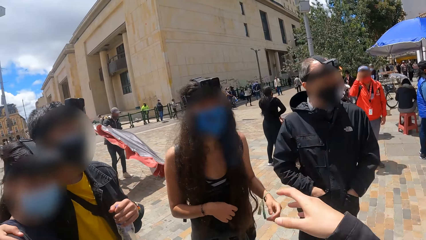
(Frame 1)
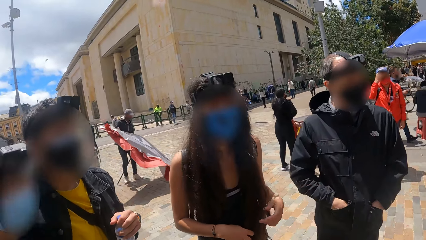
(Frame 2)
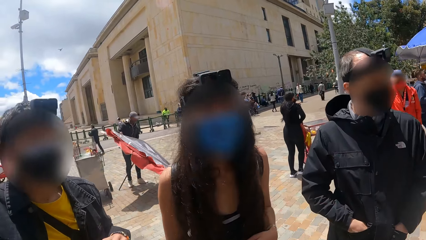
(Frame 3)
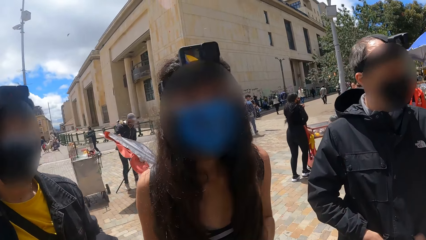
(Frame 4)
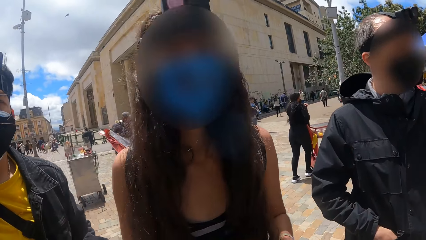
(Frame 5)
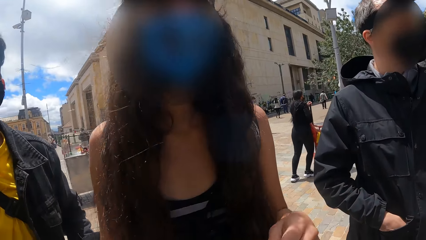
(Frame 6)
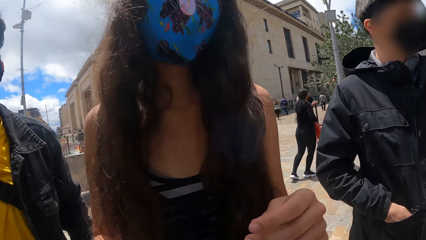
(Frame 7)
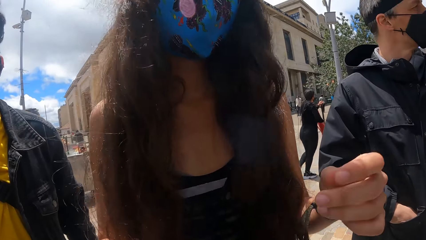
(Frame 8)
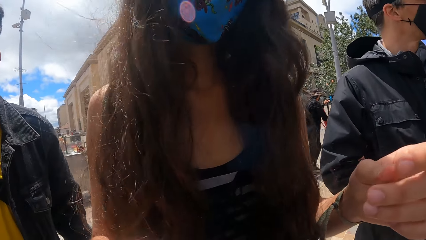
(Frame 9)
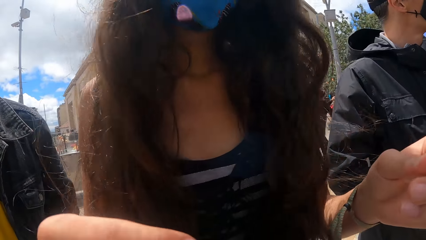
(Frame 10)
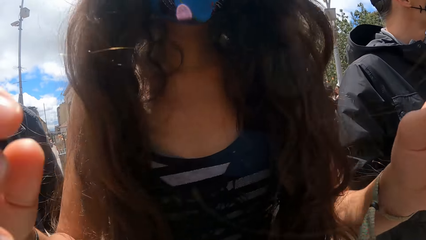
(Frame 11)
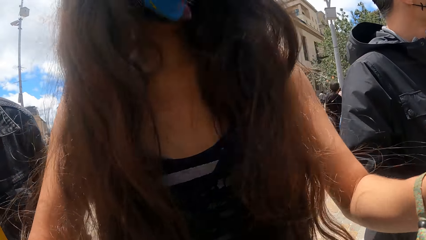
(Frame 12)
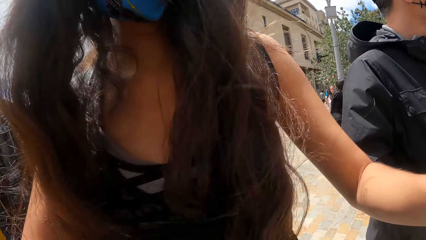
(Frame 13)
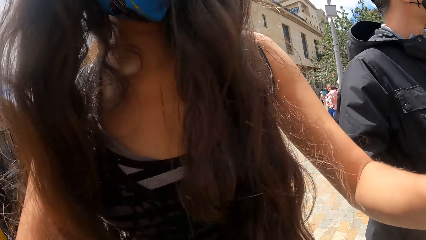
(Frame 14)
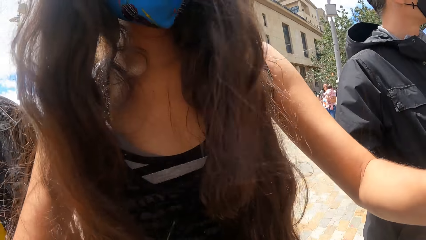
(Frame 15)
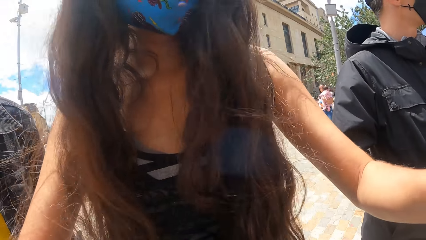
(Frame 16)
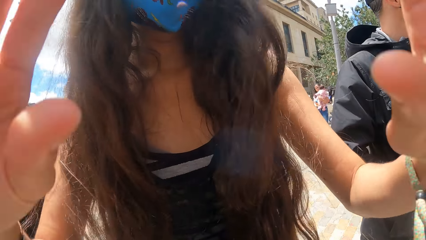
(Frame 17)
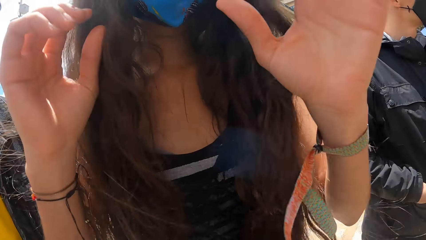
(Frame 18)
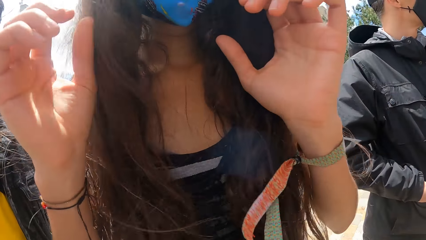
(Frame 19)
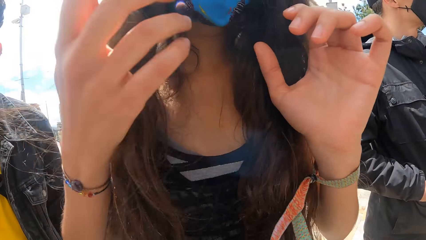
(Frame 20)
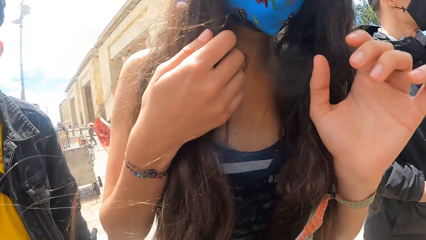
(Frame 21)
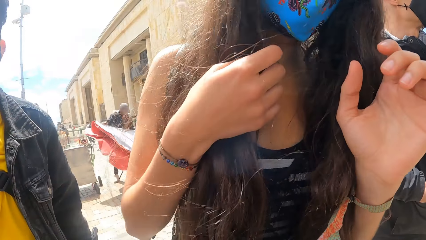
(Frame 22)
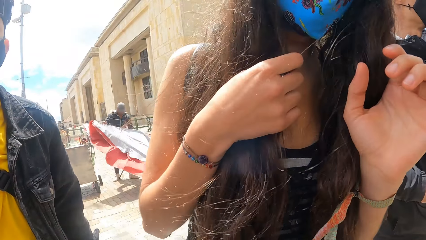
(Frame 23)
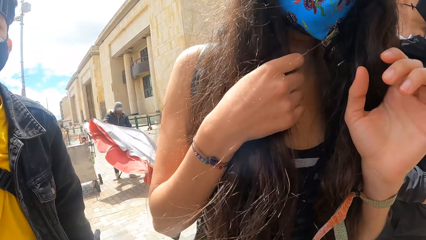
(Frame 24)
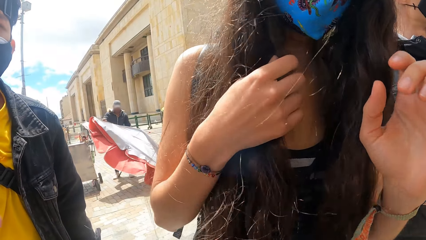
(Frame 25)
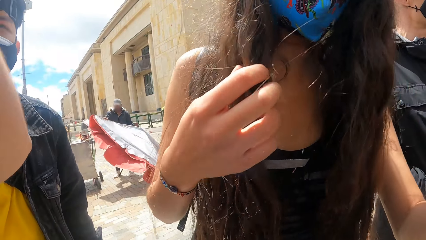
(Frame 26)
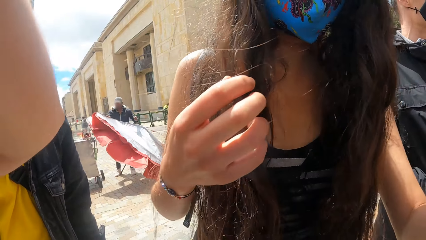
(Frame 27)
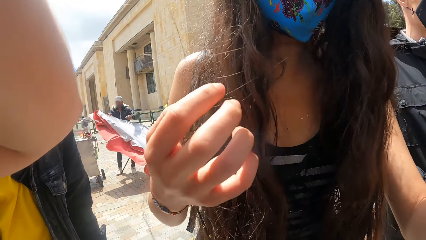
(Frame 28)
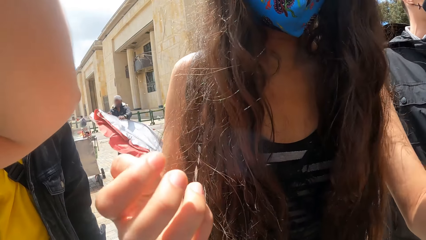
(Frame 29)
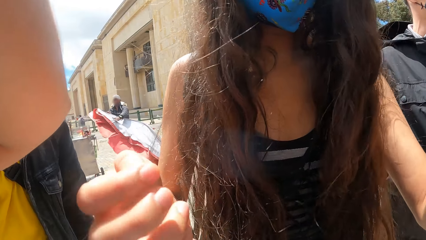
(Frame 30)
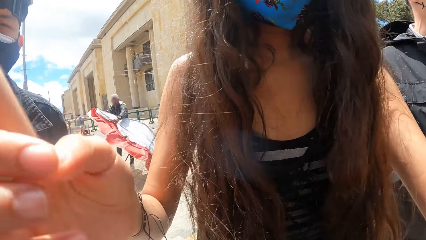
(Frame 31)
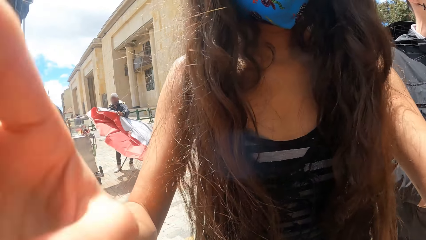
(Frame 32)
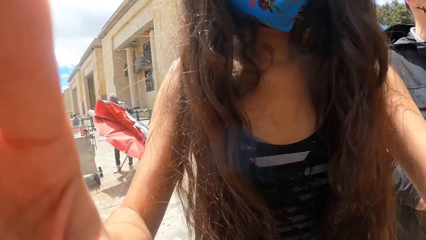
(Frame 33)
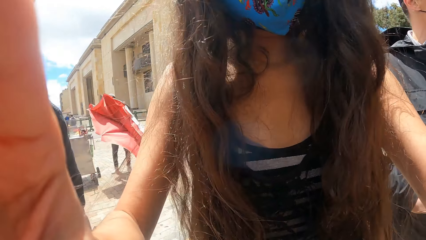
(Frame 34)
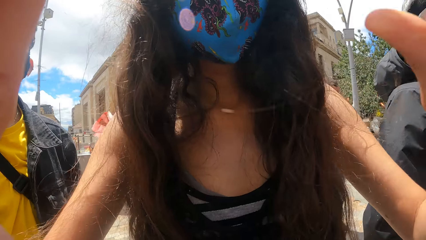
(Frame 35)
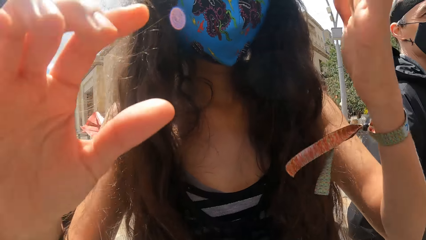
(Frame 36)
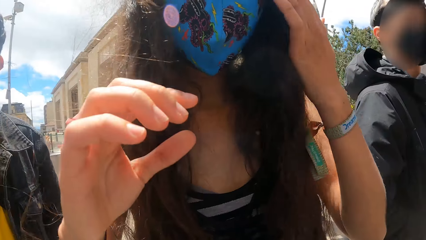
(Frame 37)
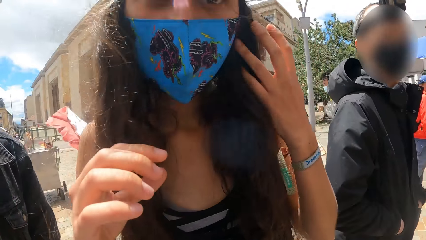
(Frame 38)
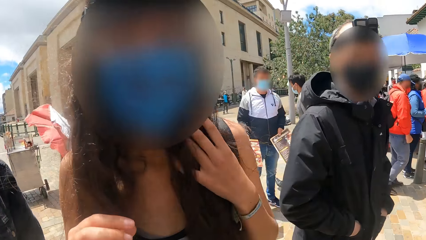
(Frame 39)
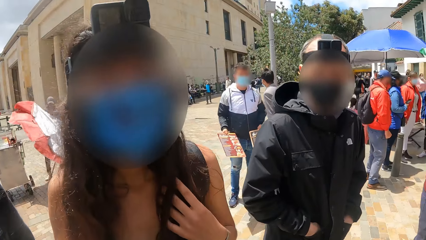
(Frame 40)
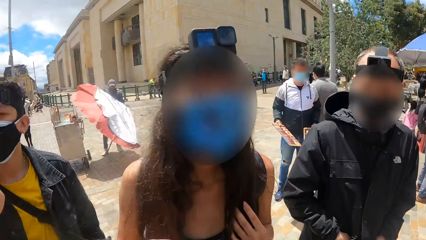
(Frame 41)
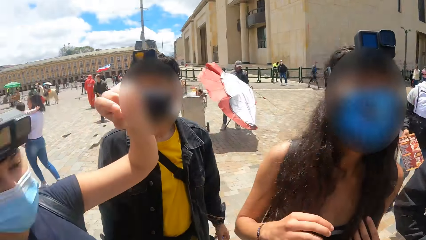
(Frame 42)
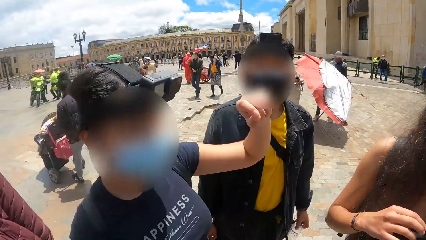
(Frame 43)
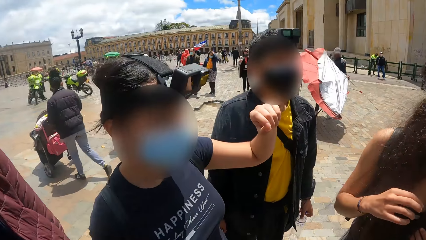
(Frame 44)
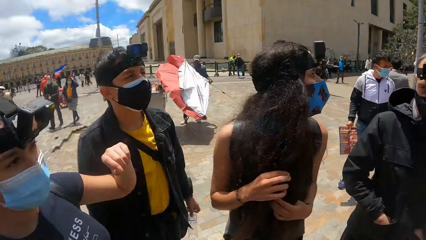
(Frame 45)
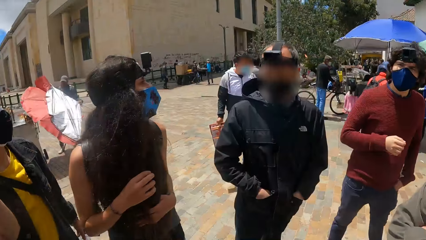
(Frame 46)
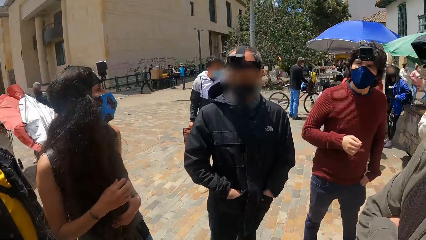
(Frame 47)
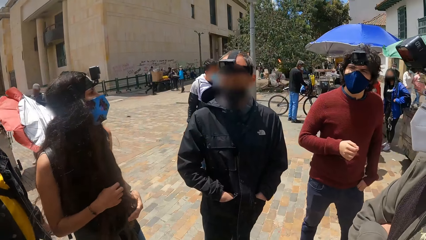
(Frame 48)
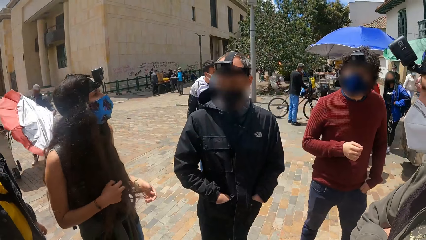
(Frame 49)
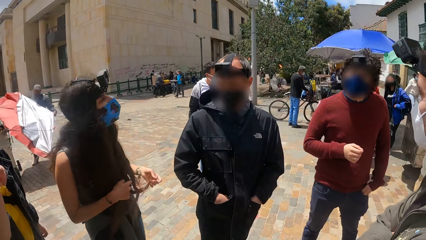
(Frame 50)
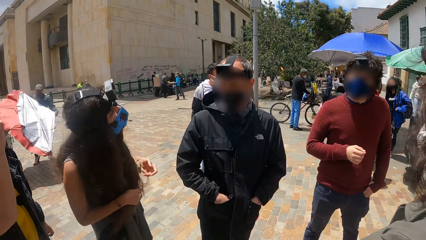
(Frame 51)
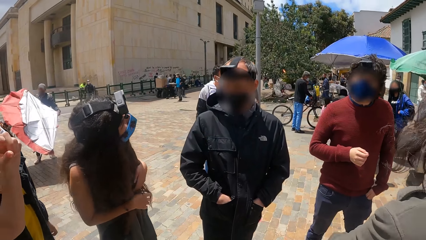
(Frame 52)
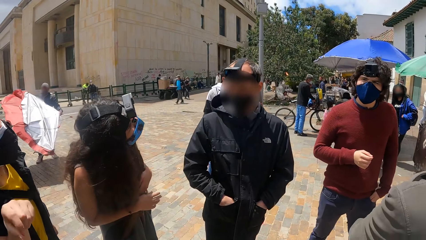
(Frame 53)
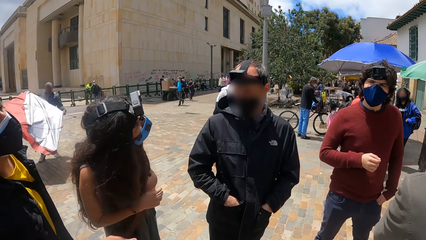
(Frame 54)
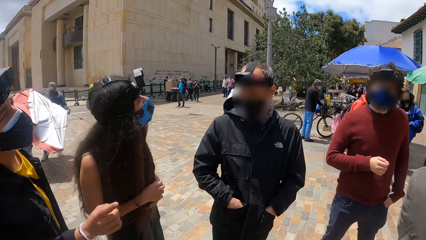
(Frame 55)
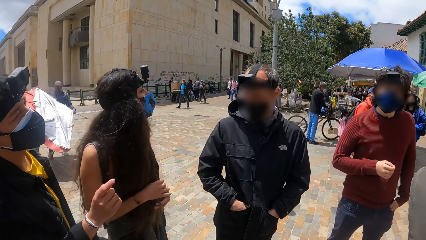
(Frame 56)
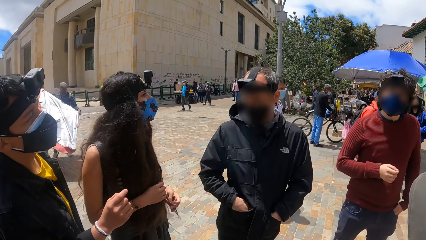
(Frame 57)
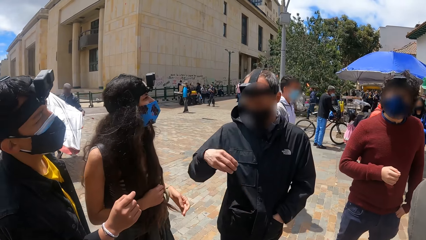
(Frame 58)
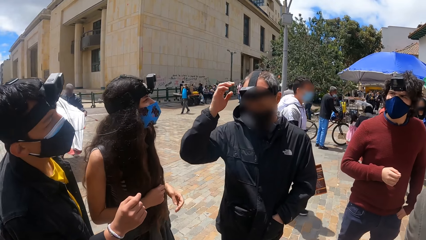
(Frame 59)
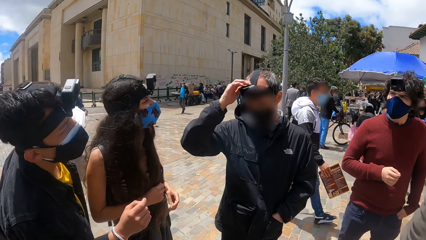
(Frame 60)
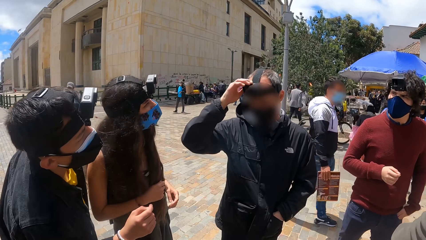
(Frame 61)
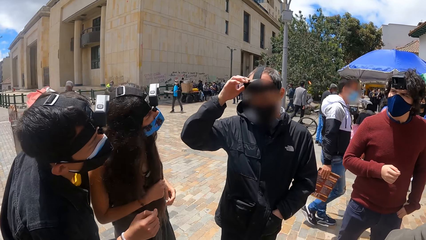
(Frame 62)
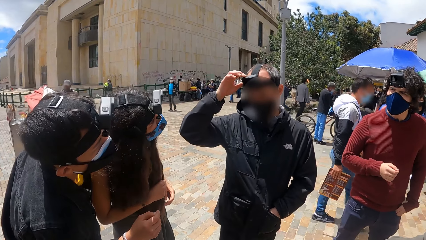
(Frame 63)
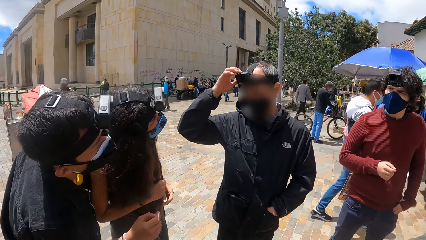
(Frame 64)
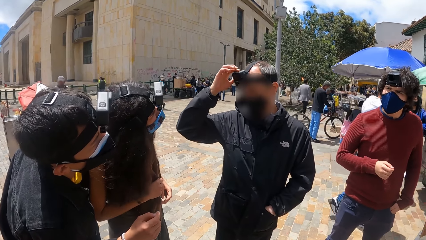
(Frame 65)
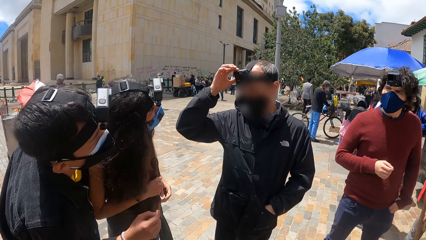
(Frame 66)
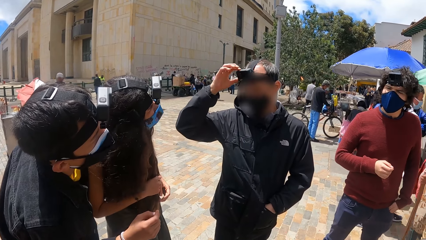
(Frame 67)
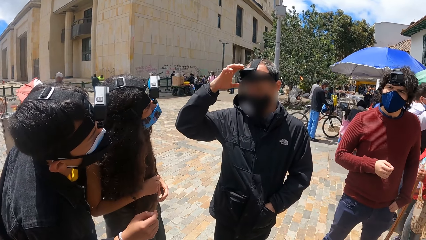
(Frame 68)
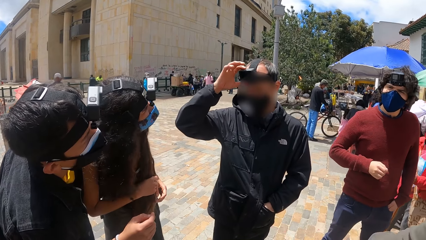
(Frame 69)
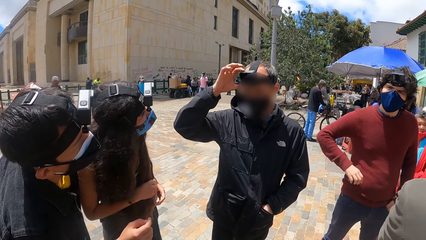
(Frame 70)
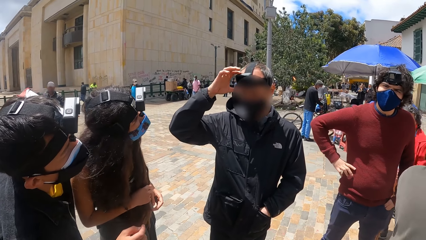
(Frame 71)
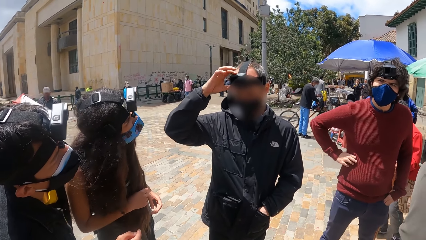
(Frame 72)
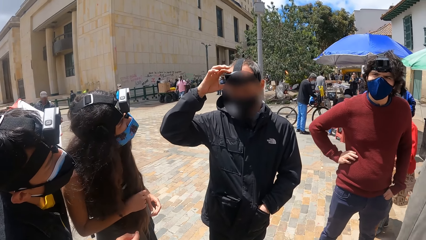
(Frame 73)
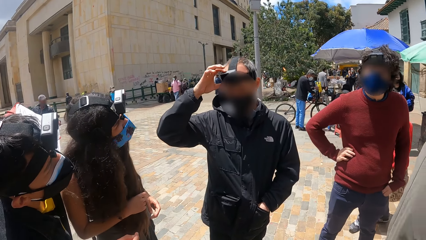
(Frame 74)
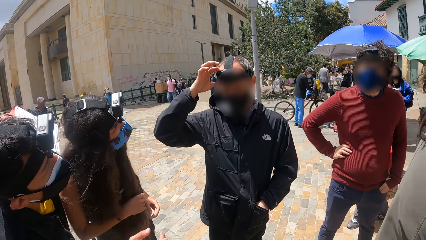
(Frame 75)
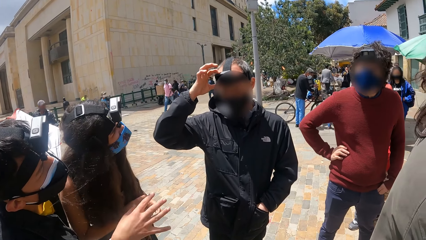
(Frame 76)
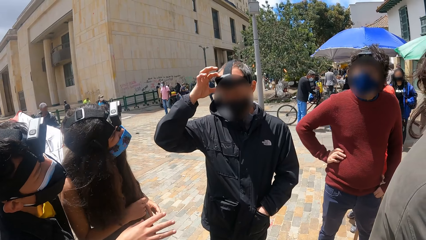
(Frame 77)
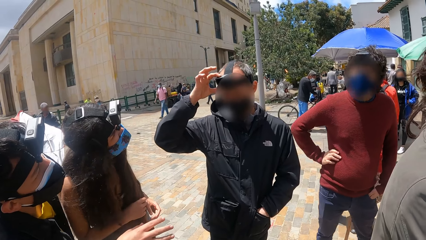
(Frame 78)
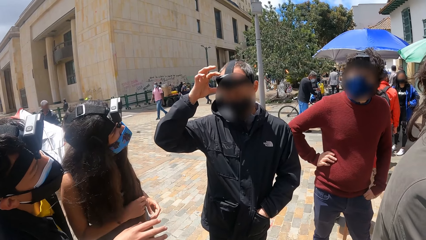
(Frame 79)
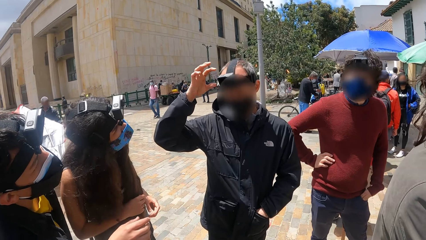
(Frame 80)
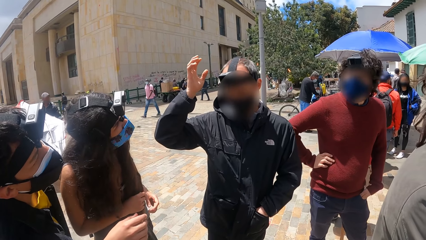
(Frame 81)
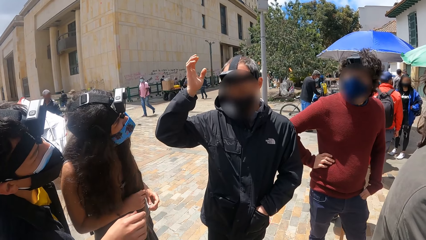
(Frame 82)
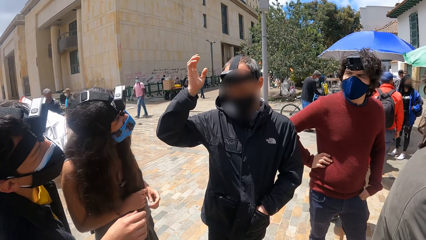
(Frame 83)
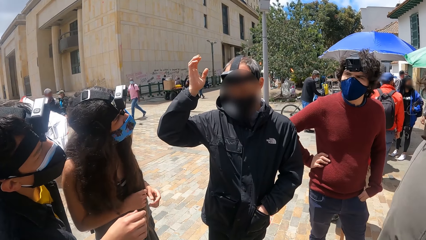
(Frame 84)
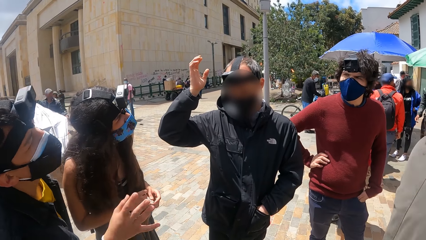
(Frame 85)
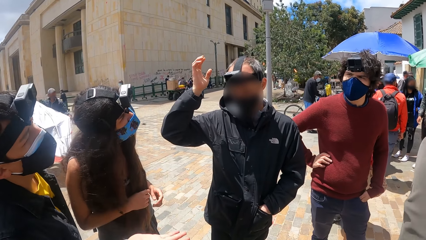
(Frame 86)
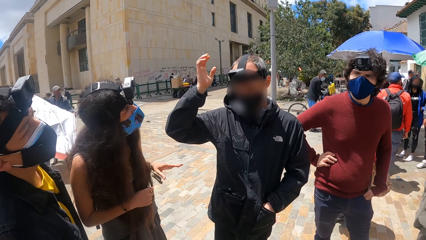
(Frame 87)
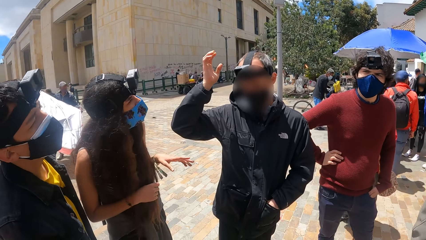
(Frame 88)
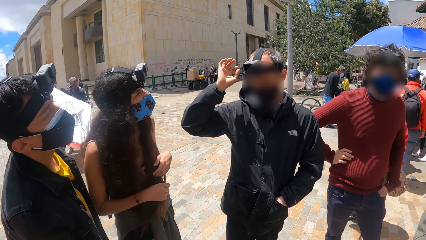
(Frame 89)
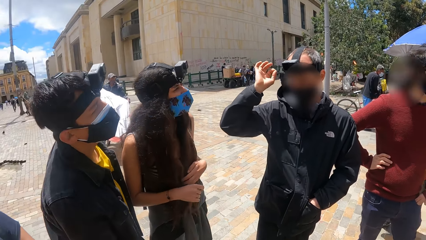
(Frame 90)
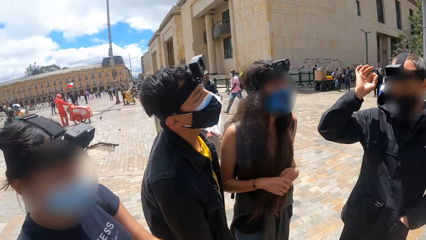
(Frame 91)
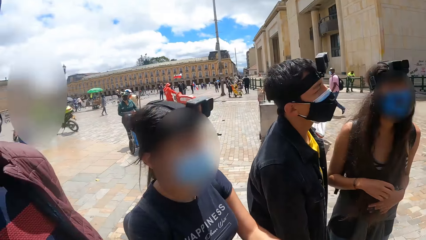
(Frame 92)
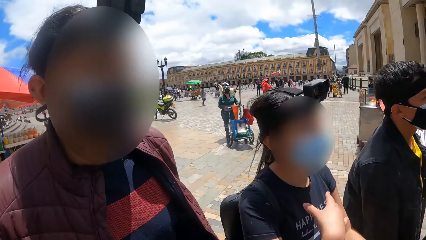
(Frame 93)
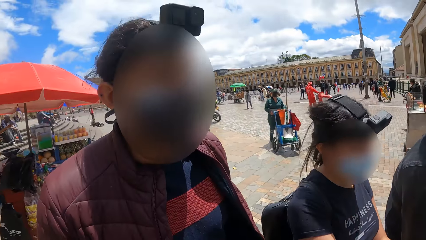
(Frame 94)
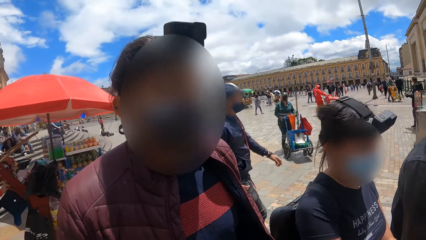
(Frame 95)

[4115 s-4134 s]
The camera wearer moves towards a woman. The woman touches the camera wearer's camera. Another woman does something. The camera wearer looks around. They interact with a man. A person touches the camera. The camera wearer looks with the man.
